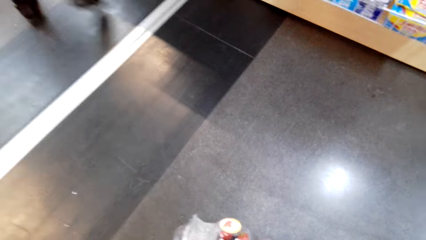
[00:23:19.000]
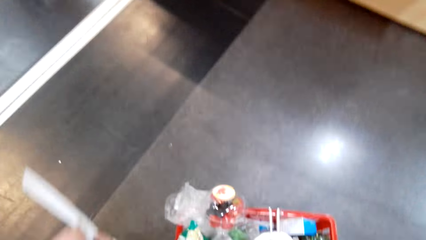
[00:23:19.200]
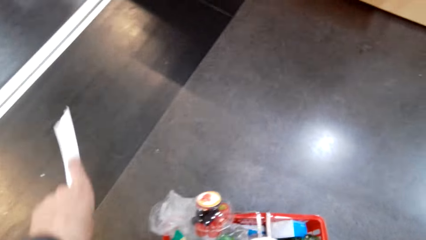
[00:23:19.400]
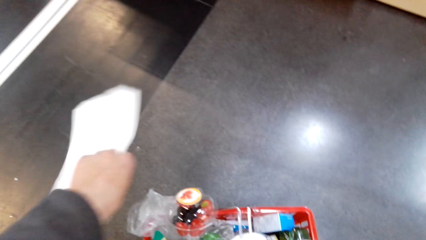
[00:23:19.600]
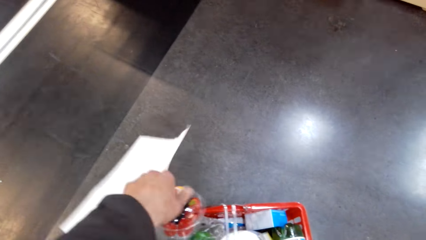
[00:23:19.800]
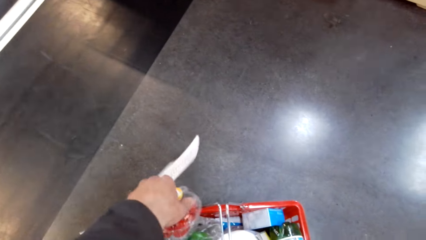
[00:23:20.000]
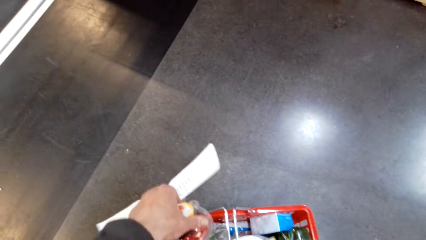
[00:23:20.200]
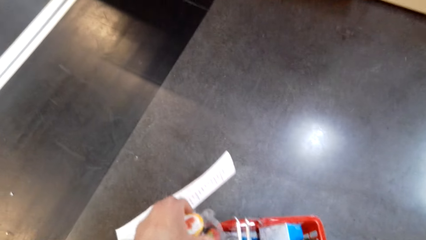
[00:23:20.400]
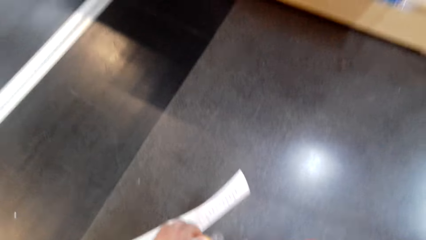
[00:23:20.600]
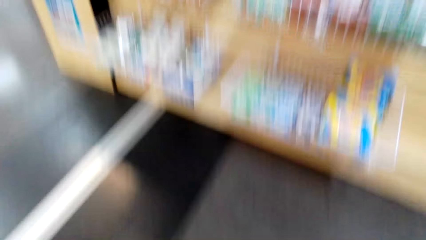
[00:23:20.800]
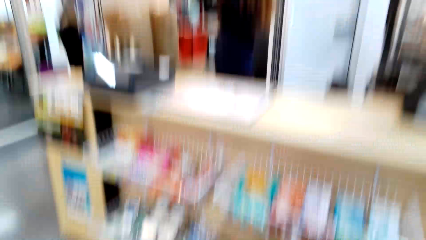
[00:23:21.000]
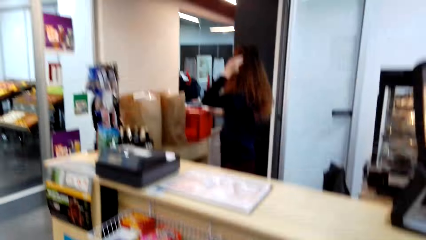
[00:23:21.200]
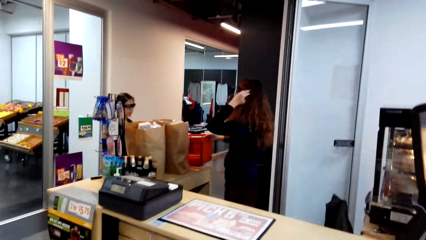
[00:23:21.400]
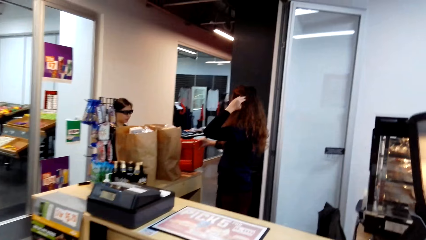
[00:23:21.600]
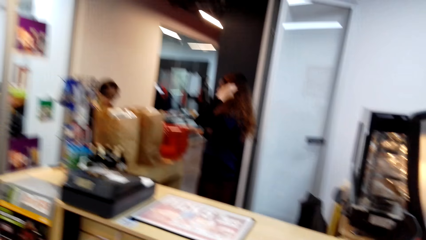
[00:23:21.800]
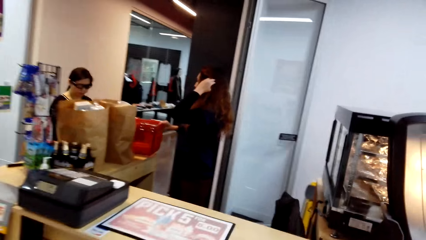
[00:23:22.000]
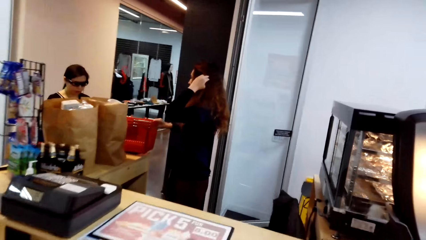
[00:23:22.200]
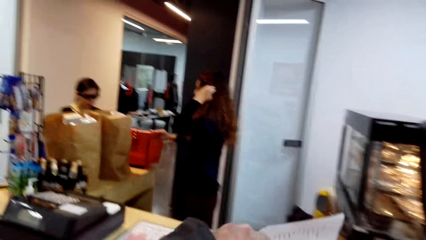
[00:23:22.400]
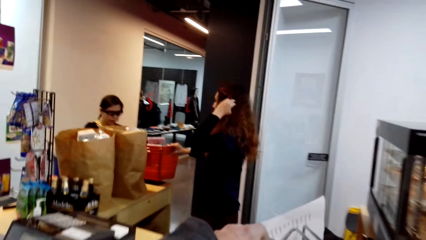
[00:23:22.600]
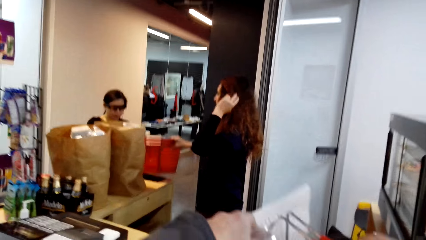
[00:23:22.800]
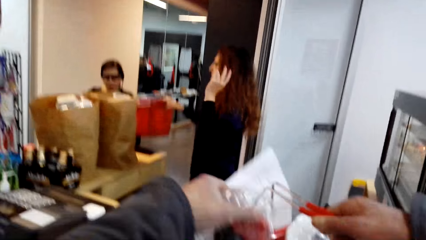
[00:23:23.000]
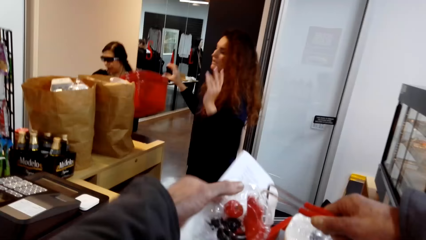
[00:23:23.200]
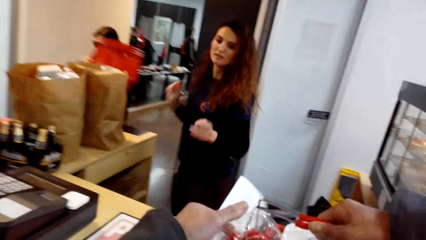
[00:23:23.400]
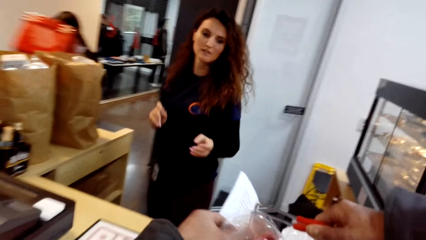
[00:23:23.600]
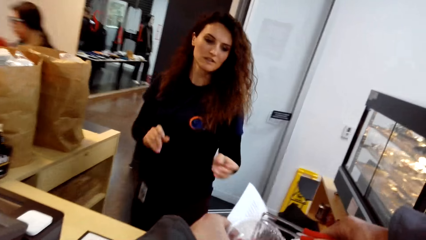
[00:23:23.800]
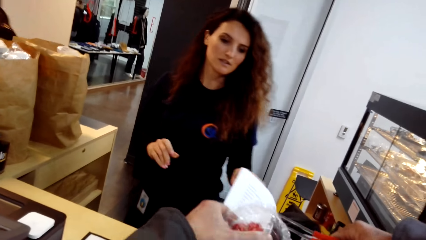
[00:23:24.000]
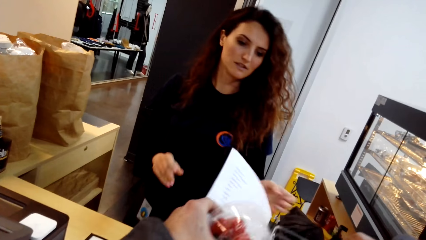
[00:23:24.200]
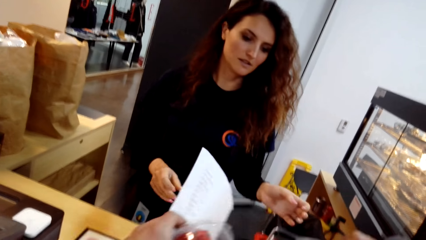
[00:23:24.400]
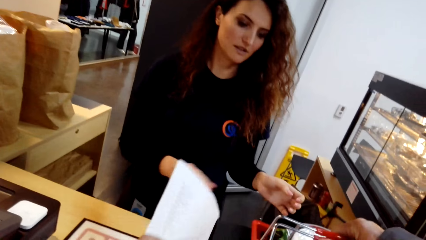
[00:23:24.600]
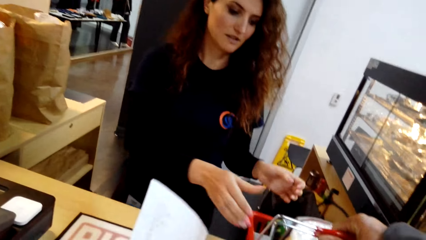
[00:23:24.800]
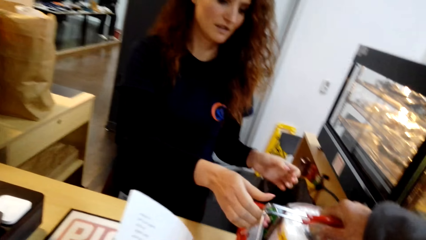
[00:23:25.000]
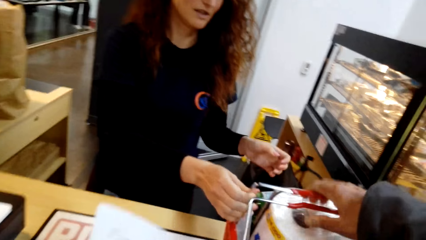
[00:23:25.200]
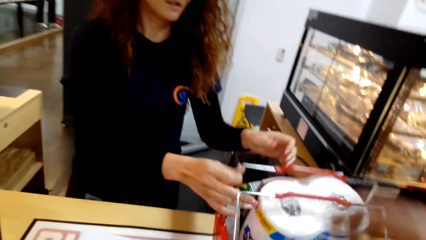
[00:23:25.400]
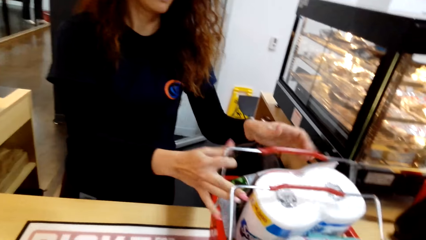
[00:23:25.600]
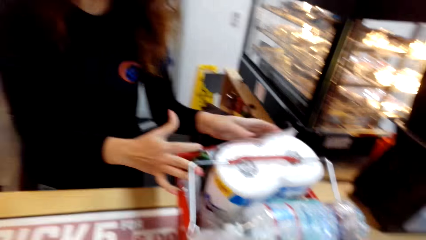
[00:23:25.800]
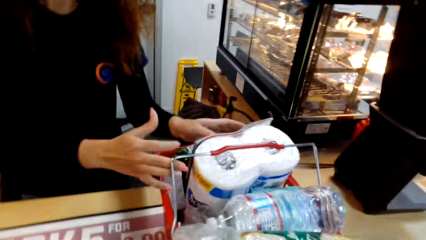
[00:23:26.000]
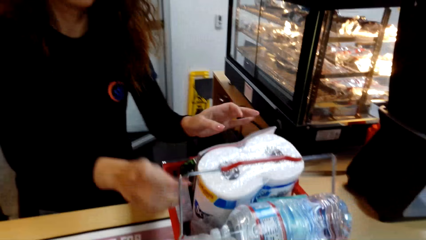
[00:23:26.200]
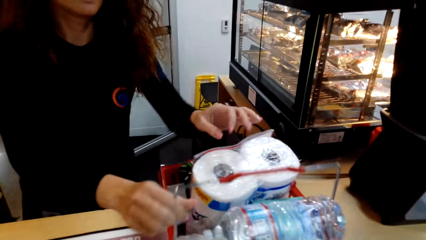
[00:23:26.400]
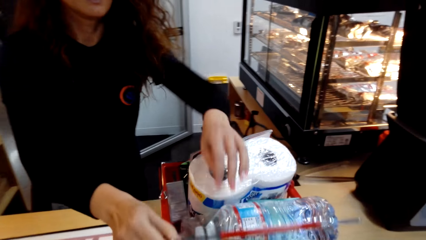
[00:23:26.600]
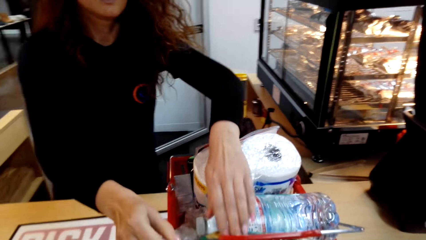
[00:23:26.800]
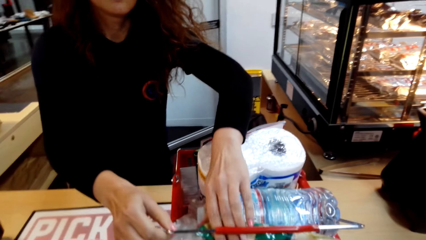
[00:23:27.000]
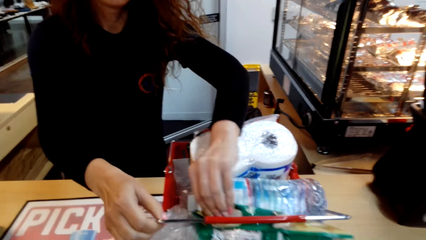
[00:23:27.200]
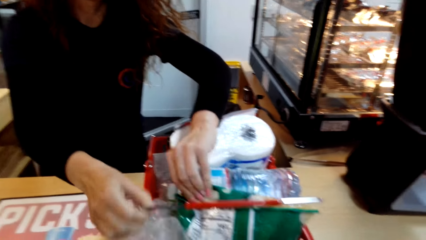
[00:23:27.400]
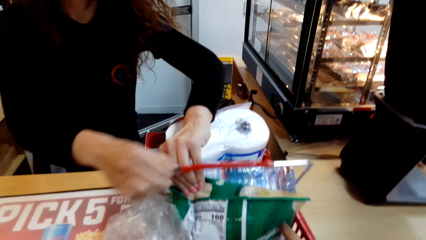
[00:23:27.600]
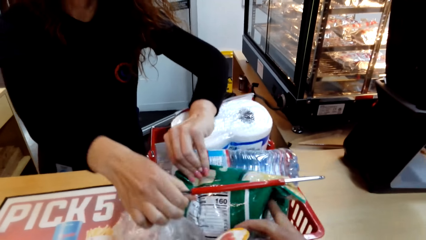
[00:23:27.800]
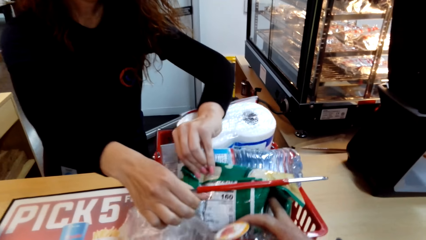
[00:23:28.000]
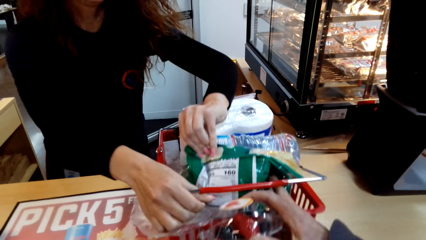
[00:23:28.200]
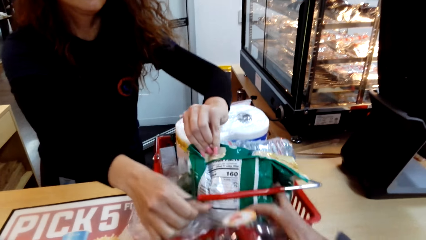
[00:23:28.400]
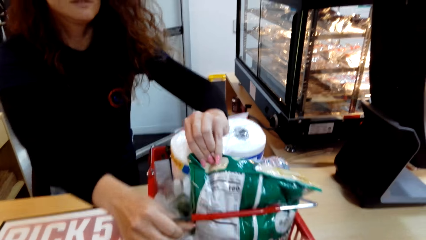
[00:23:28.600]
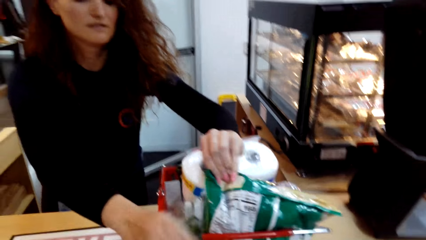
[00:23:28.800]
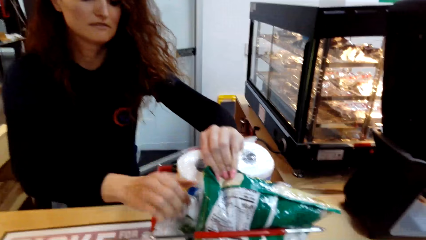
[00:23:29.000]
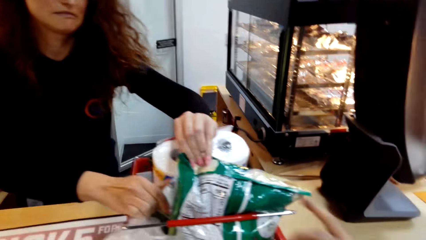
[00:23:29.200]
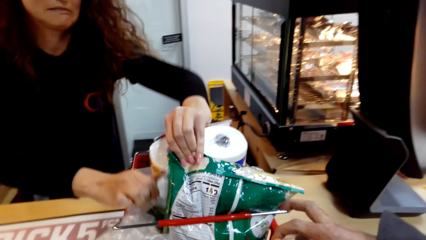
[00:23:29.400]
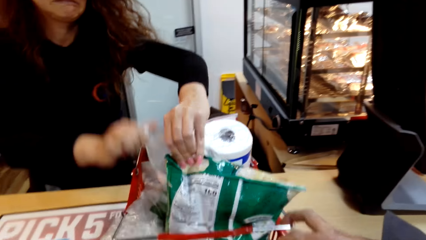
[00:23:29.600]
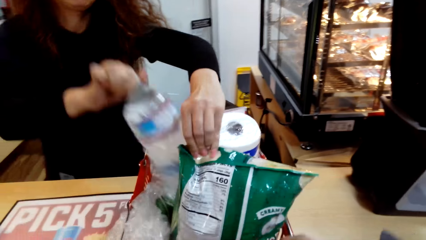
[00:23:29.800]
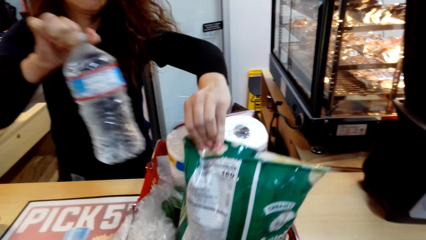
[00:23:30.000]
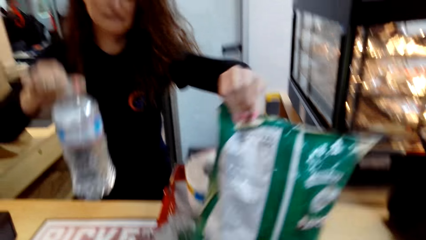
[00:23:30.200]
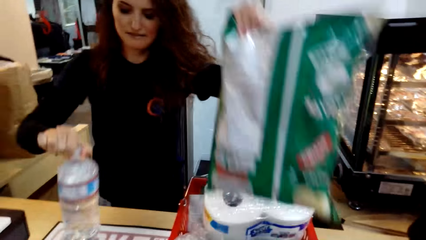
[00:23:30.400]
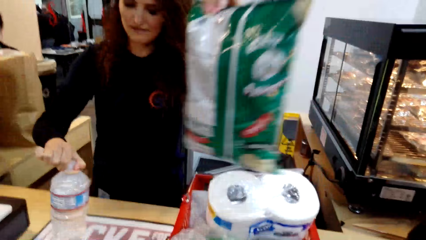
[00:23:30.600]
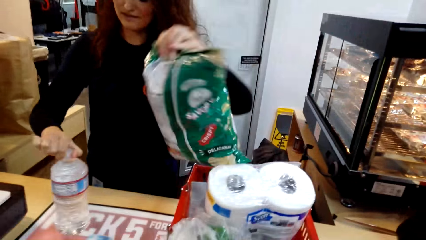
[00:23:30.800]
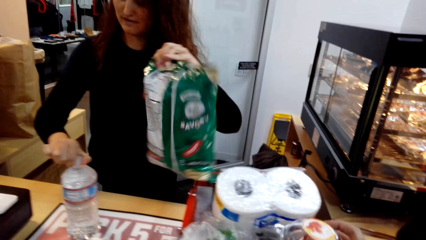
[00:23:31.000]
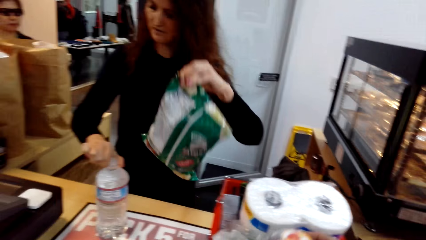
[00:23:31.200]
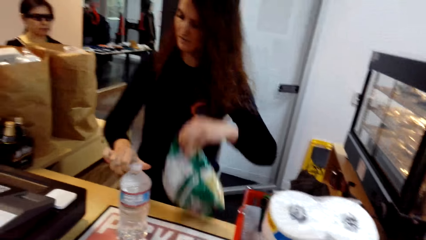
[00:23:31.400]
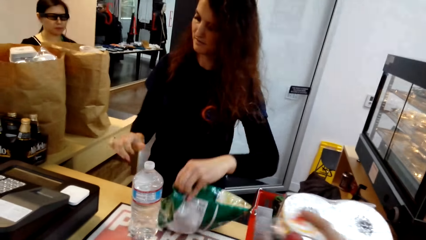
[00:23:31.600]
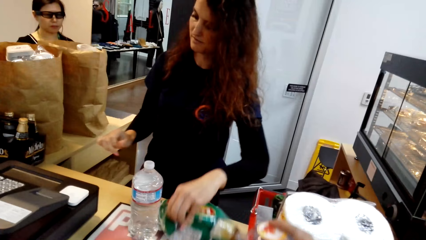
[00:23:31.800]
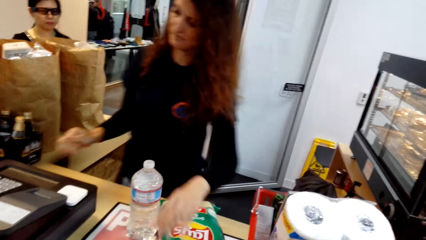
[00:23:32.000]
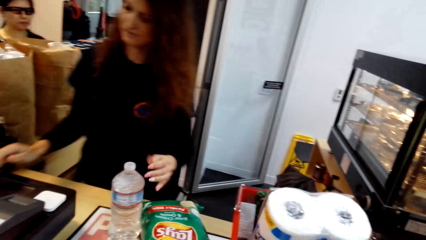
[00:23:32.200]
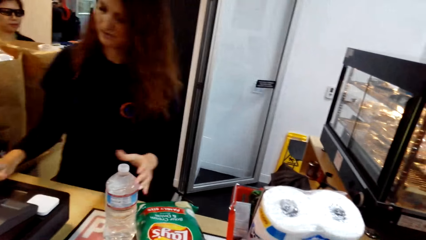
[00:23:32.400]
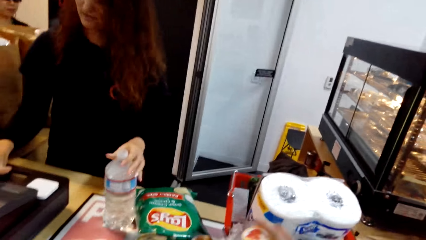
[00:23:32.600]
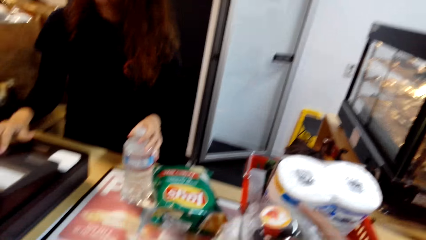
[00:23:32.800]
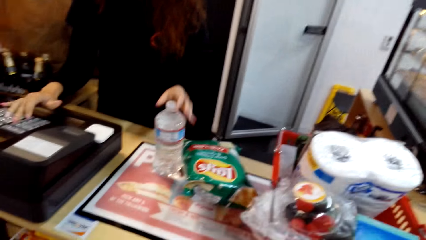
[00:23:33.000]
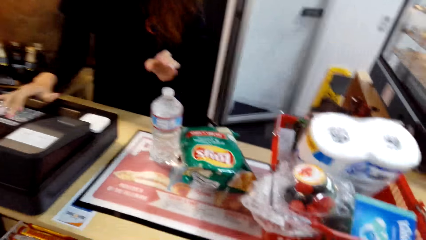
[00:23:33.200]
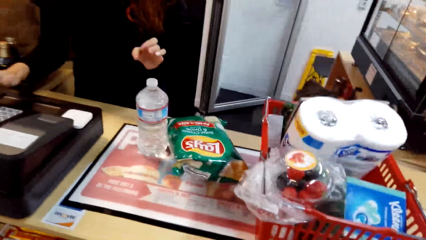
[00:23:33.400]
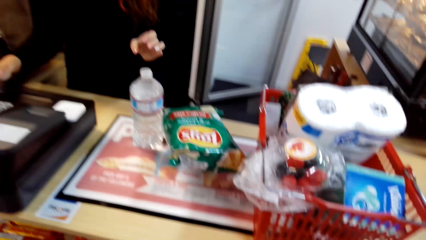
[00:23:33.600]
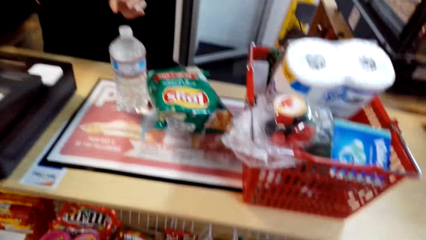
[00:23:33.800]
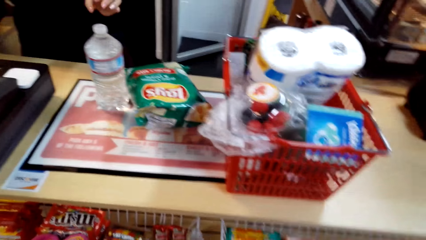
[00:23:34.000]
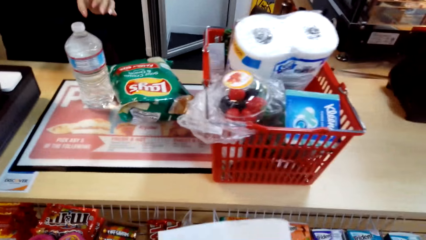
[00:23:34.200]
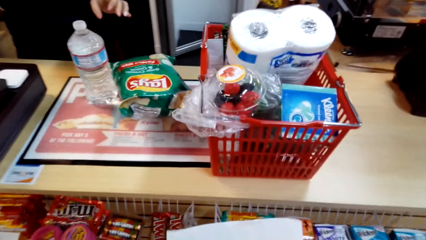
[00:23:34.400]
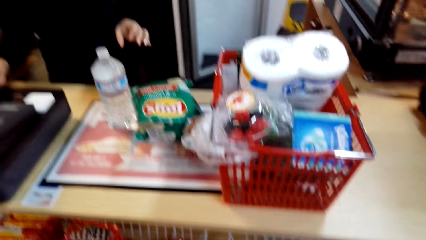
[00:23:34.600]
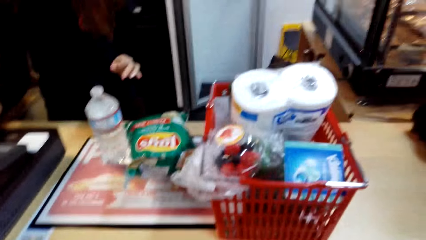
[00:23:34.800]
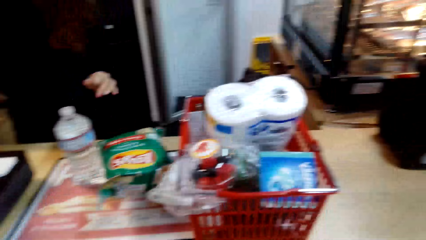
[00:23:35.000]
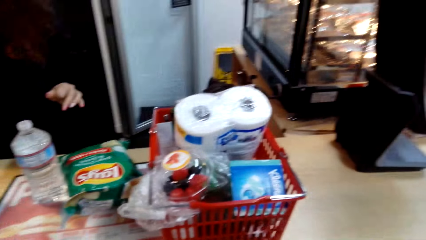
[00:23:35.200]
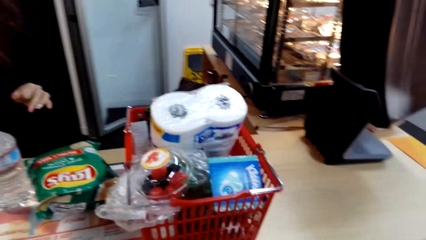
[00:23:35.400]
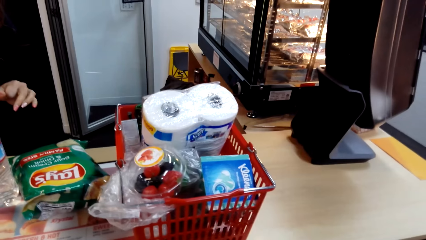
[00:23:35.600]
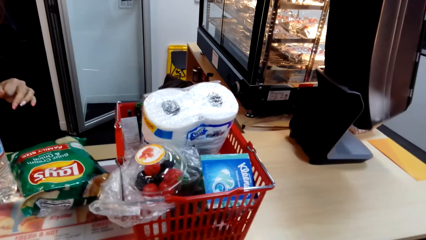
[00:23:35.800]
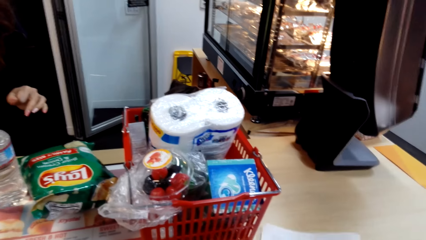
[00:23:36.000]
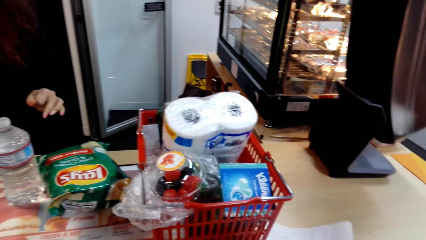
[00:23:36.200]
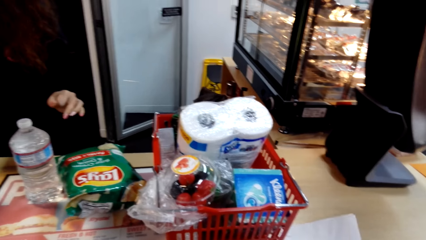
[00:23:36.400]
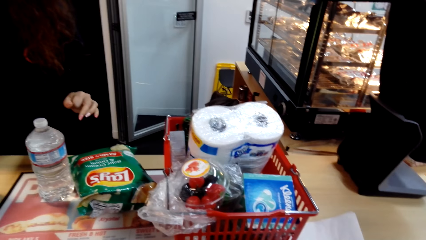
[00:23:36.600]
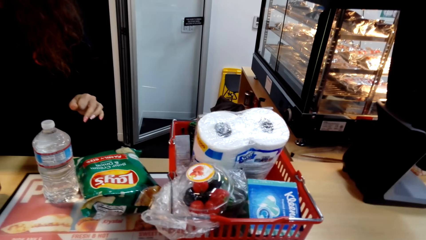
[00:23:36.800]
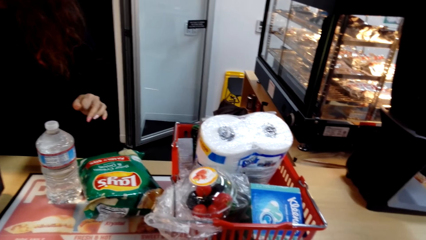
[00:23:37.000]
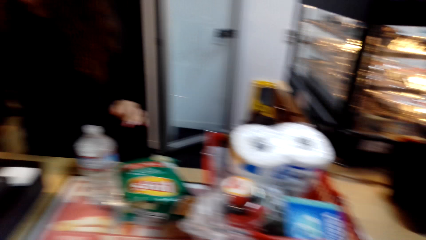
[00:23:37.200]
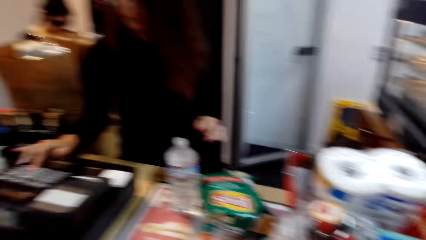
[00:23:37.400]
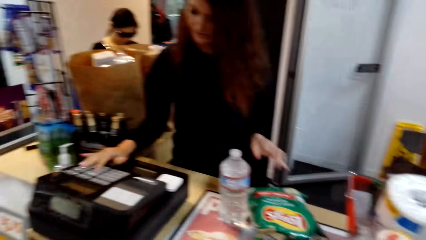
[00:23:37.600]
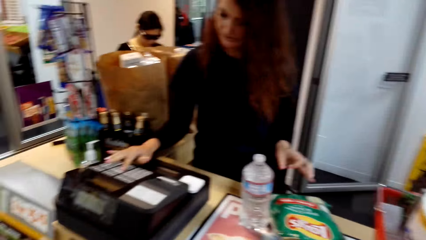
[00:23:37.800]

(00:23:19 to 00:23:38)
A man walks around. The camera wearer holds a bottle. He turns around. Another man holds a shopping carrier. The camera wearer puts his items on top of the table. The other man puts a bottle on the counter top. The other man puts a bottle on the counter top again. The other man takes the items and puts them on the pay machine. The camera wearer presses the buttons. He turns around.
